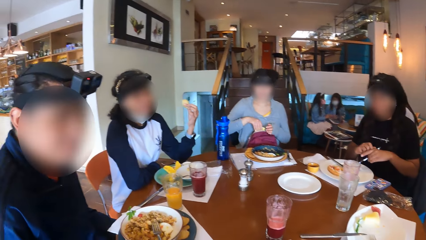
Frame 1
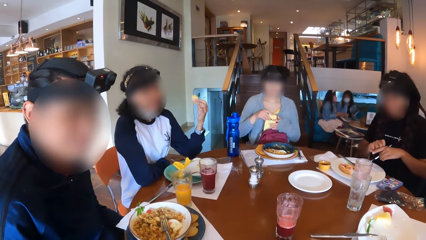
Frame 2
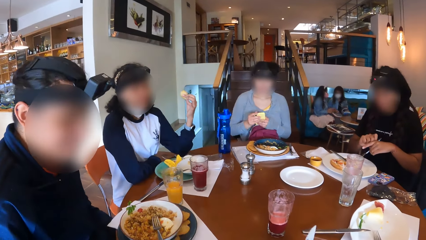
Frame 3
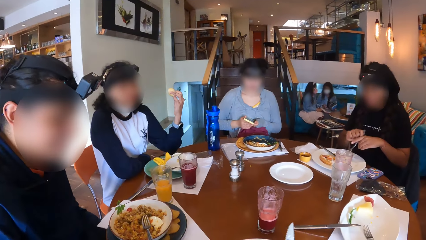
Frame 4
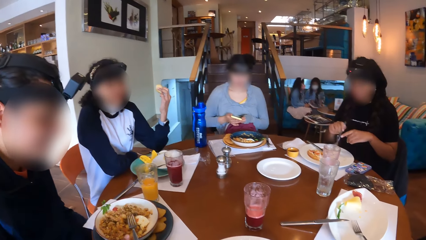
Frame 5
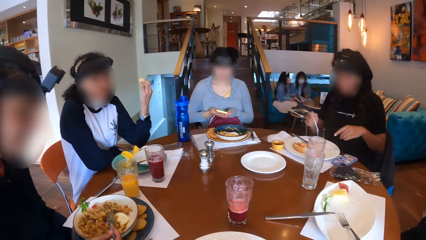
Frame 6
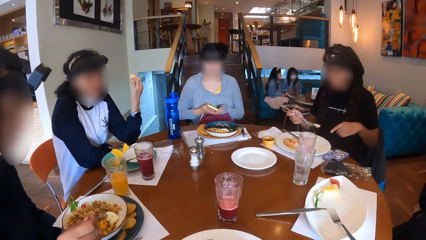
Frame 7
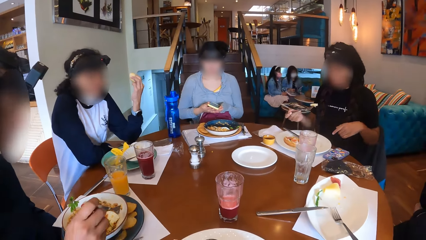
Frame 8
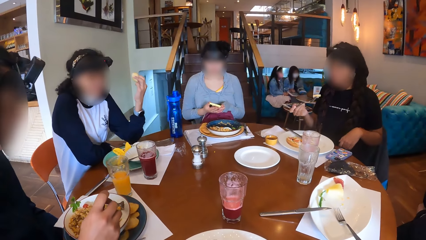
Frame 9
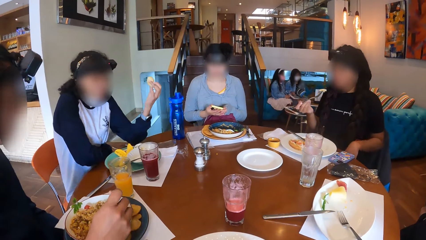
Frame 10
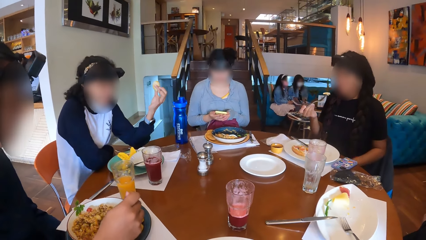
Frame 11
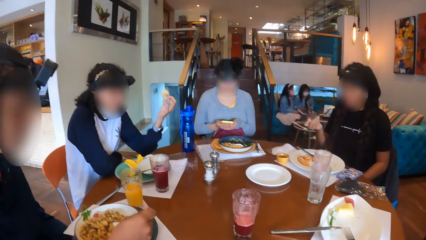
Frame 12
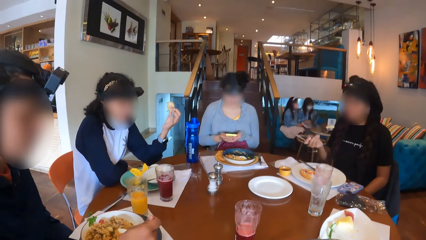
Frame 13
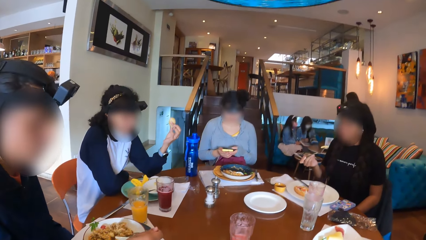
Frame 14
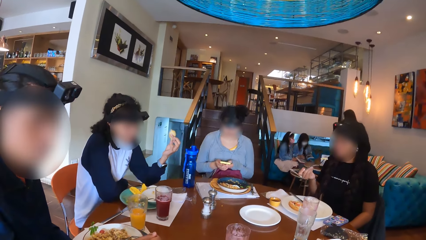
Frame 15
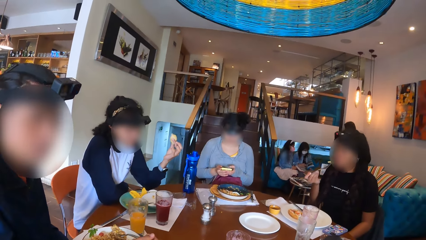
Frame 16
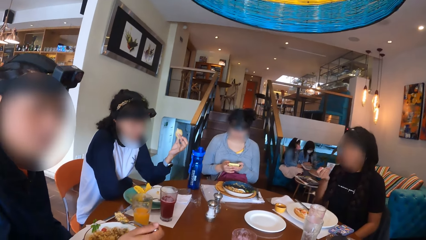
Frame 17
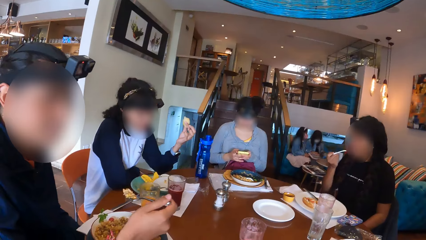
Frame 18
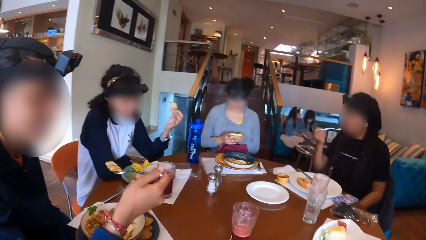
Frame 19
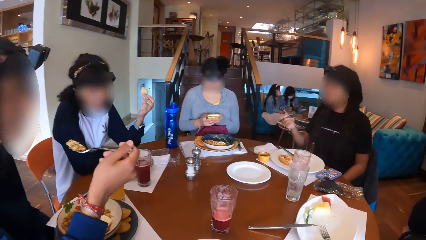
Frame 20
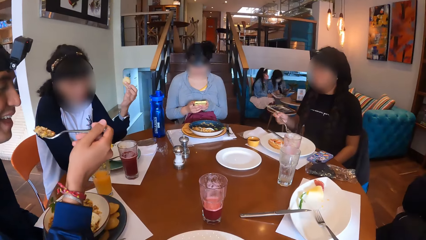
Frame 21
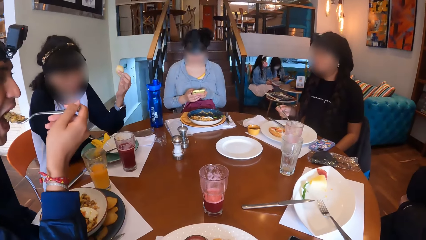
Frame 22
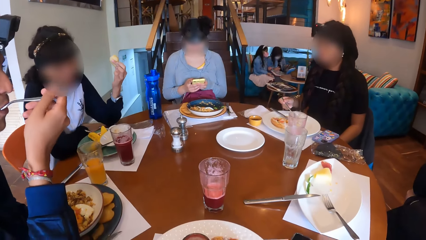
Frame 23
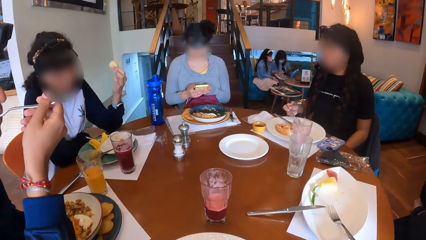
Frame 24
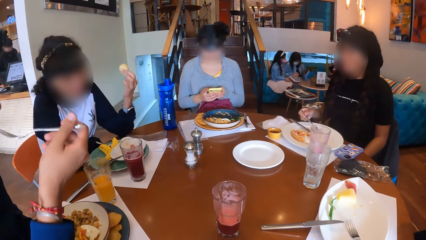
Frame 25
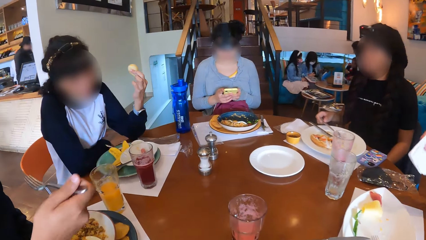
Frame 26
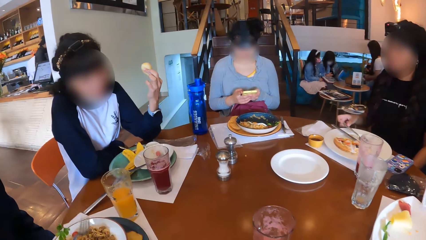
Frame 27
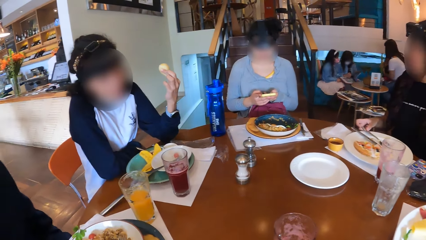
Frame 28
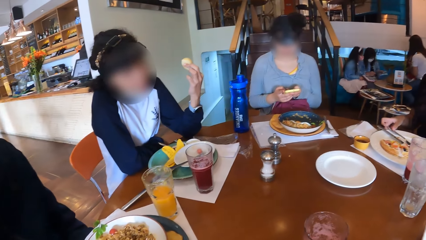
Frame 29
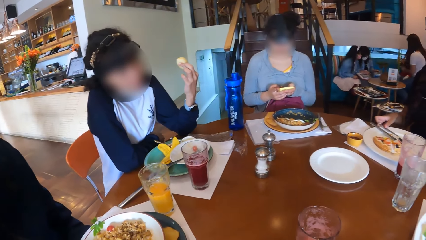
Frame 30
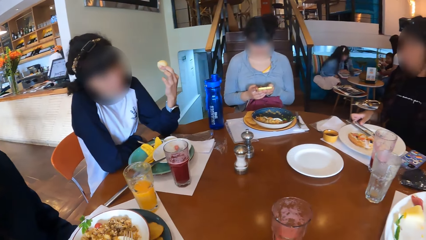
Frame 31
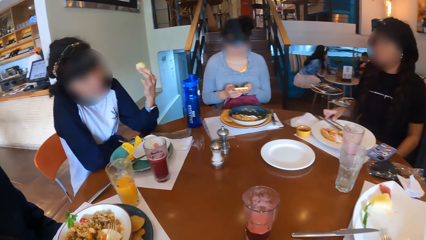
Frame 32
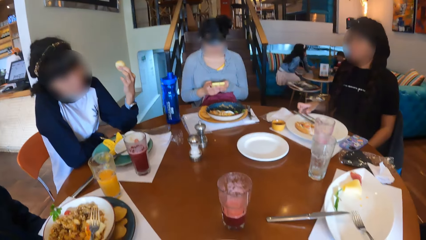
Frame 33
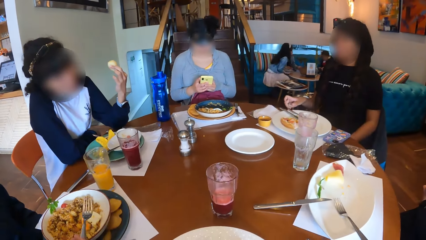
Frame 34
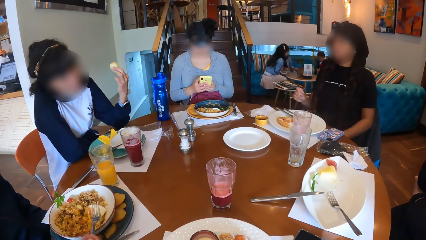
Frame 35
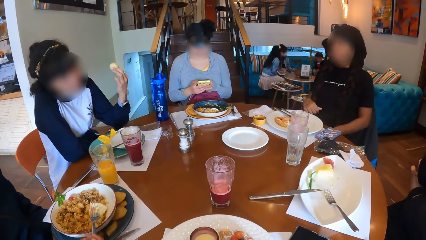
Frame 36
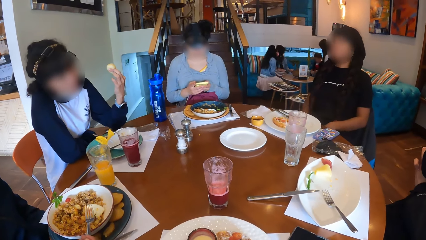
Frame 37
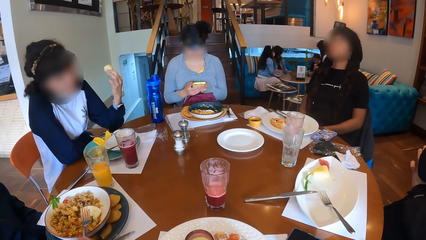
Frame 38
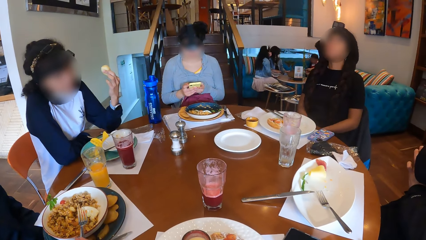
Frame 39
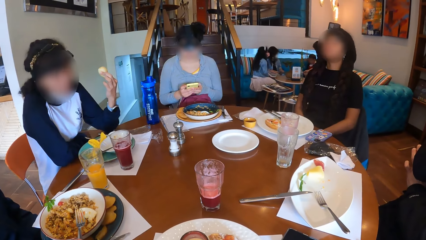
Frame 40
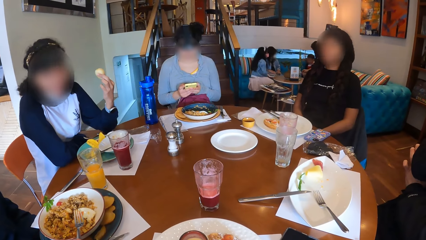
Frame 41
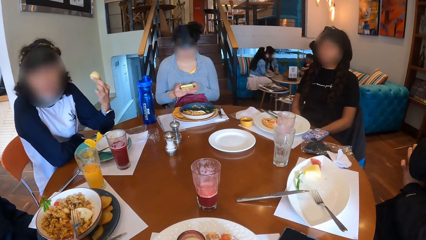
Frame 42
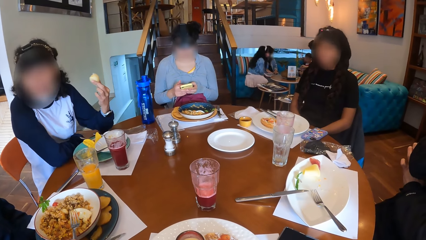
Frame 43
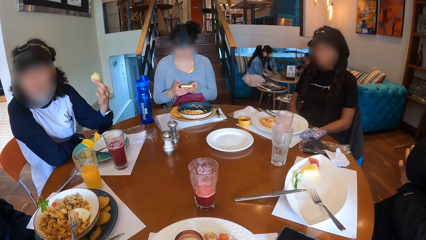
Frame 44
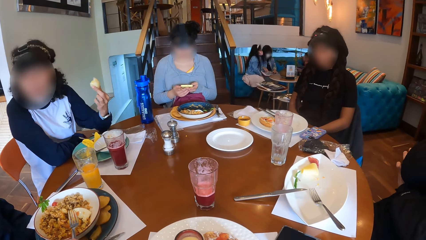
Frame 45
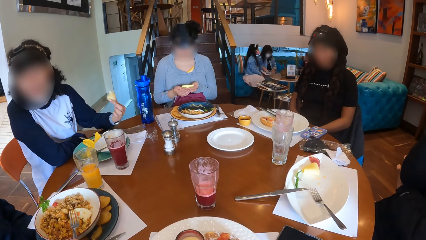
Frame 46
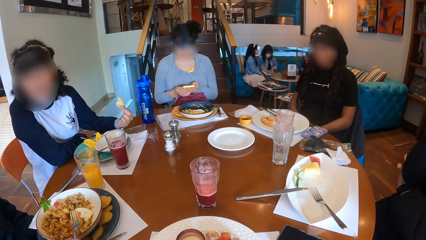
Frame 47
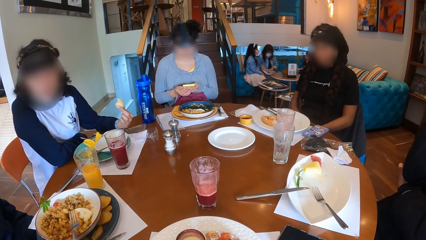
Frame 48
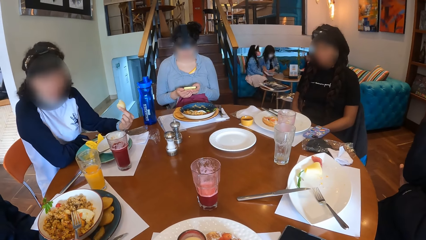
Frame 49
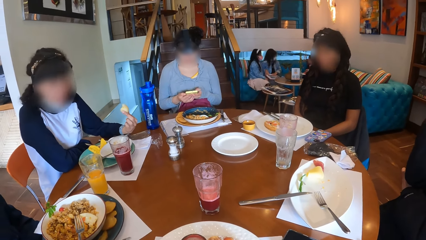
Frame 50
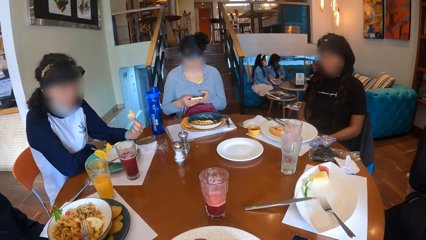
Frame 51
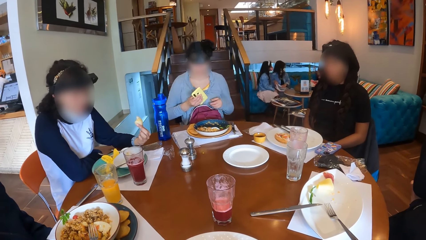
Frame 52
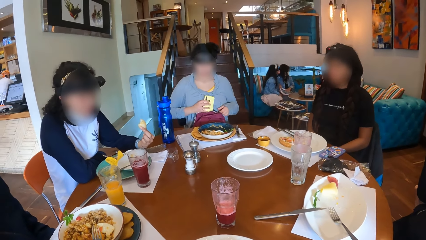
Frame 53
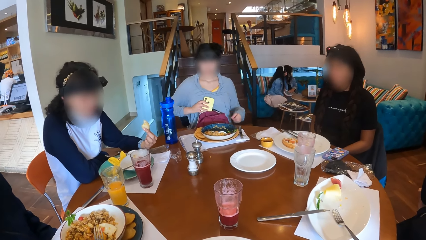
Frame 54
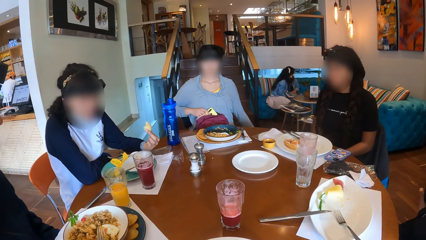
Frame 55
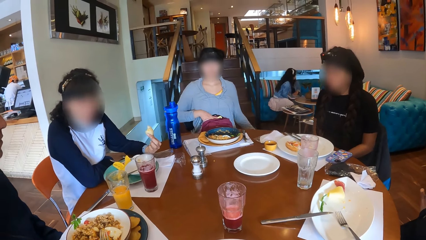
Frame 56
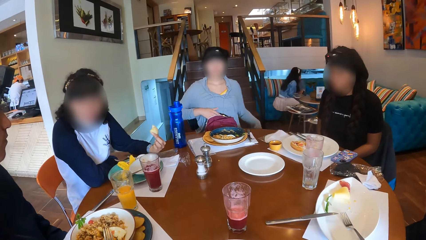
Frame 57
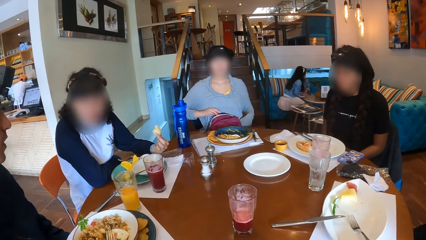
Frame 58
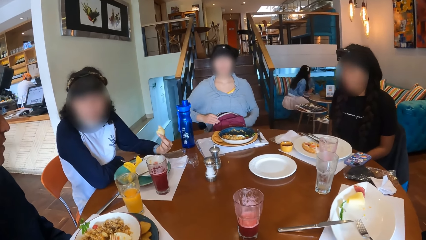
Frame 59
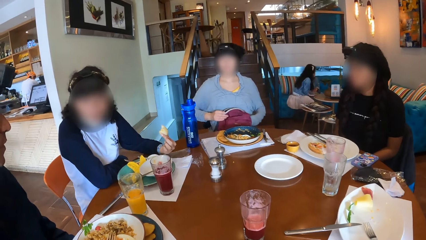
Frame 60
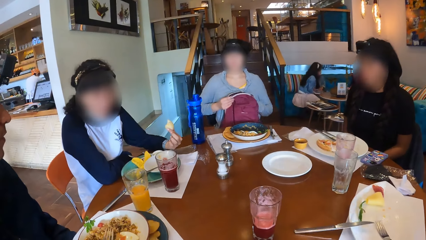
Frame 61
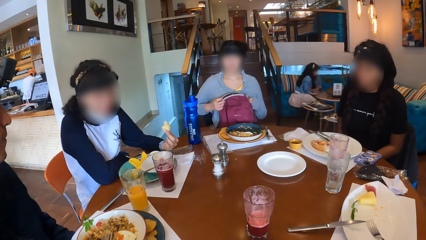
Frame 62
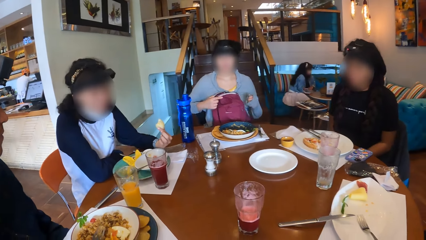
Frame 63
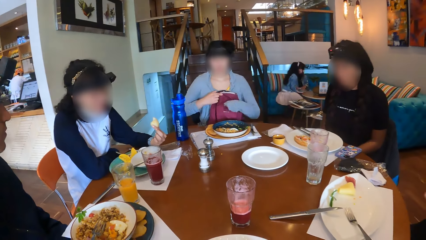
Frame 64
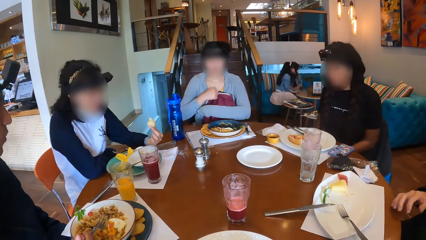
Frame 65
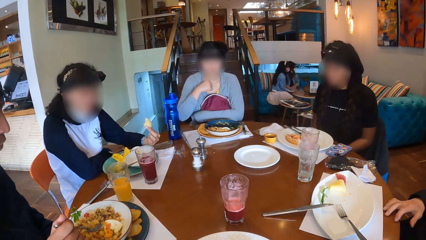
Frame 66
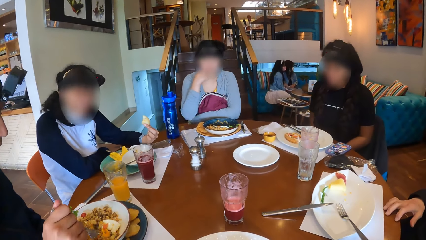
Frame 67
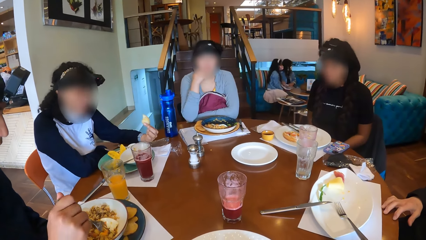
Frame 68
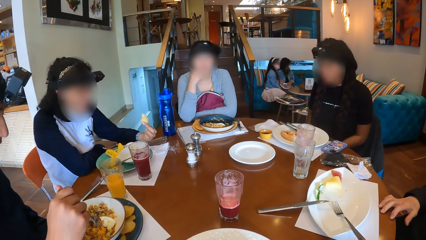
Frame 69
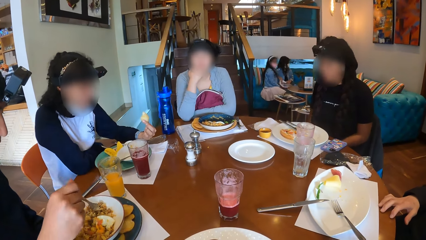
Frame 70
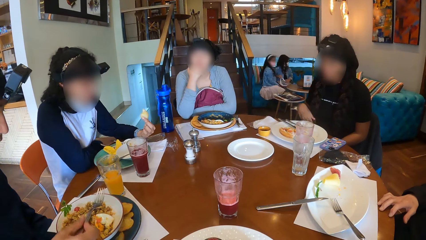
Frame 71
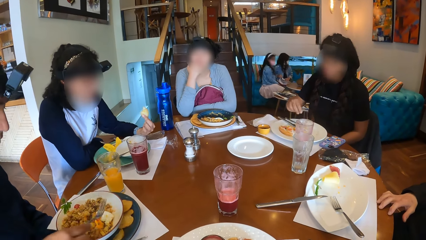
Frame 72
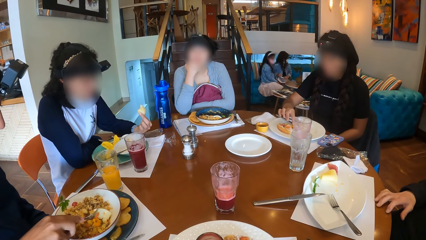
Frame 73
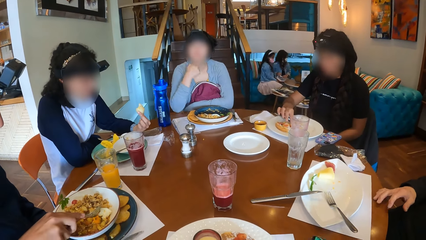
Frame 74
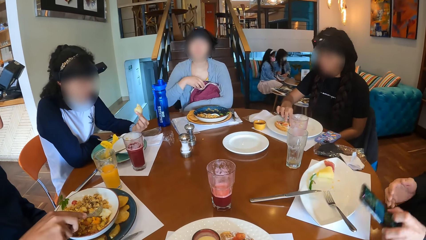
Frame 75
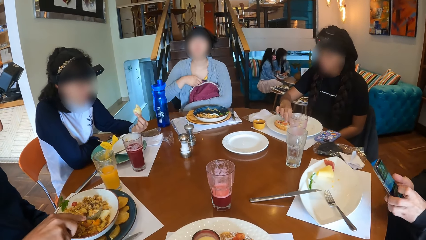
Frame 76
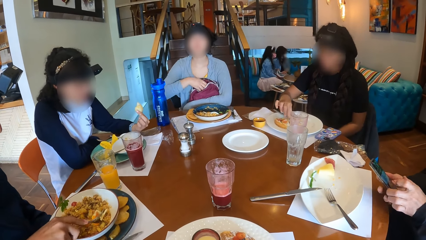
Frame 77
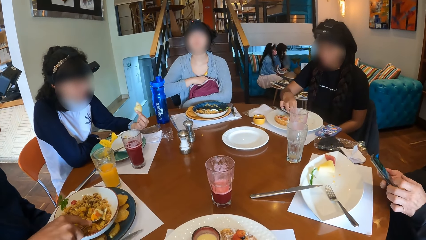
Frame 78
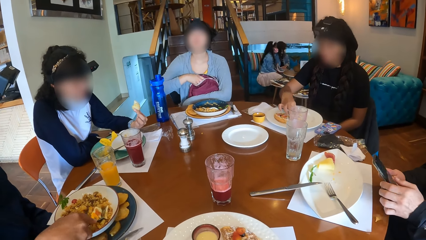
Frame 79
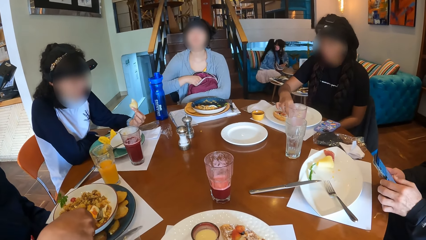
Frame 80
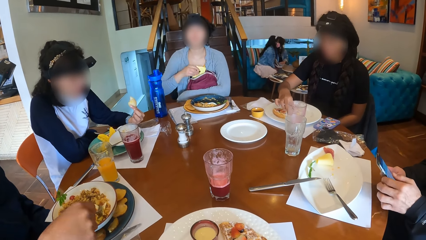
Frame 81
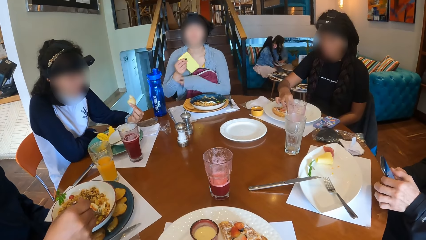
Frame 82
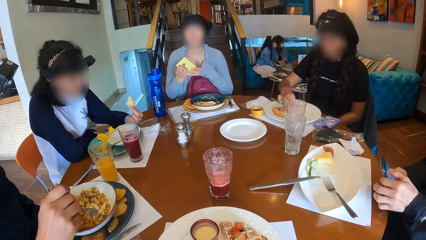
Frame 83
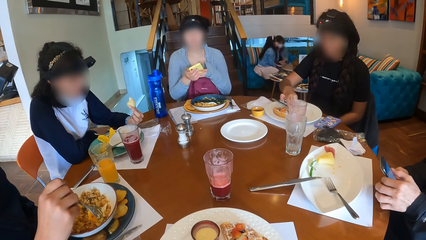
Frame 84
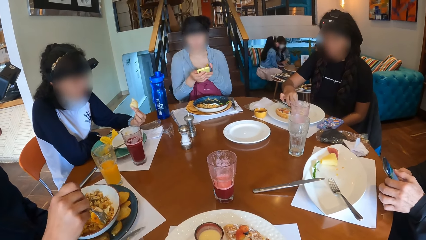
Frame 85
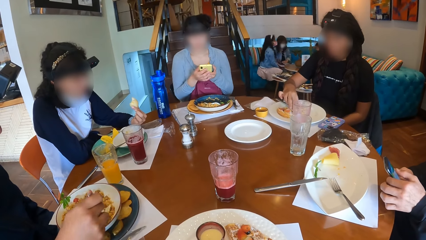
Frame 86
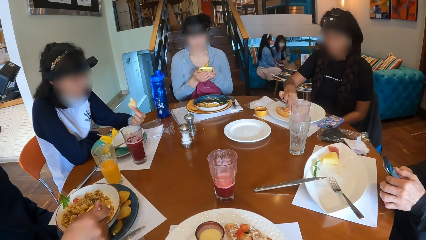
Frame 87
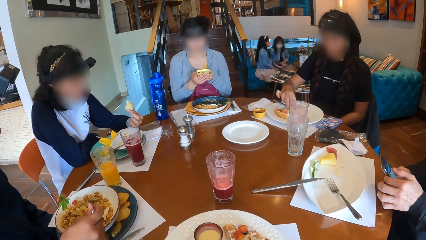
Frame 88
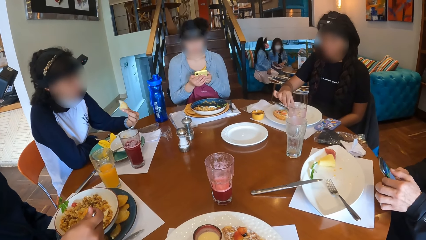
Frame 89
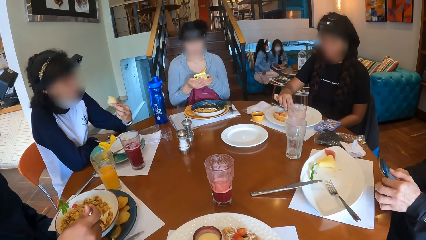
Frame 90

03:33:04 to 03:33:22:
A woman lifts a phone from inside the bag with her right hand. The camera wearer looks around. Another woman eats the food on the plate with the fork in her right hand. The first woman operates the phone in her hands with her left hand. A man eats the food on the fork in his right hand. The other woman drops the fork in her right hand on the table. The first woman drops the phone in her right hand into the bag on her lap and holds the bag on her lap with her left hand. Another man lifts a phone from the table with his left hand. The first woman lifts the phone in the bag on her lap with her right hand.
